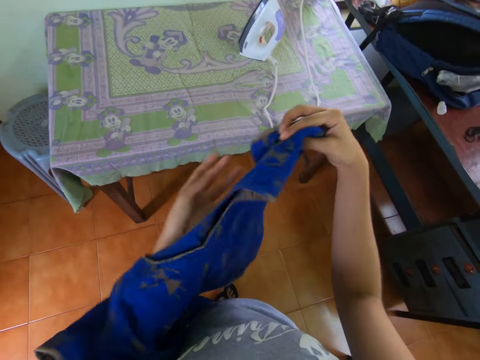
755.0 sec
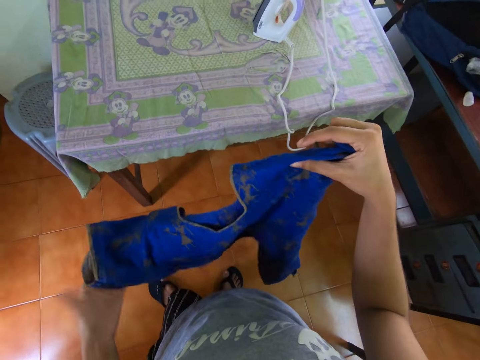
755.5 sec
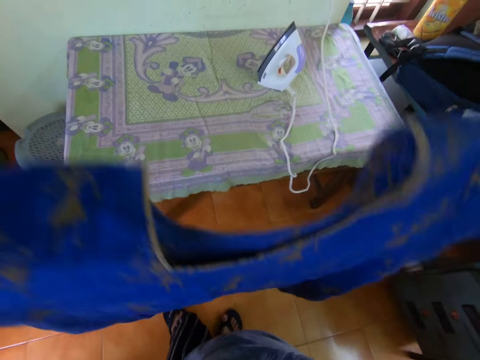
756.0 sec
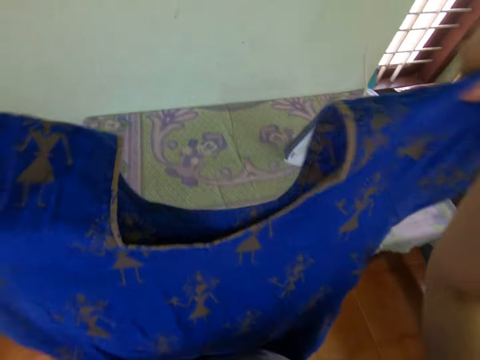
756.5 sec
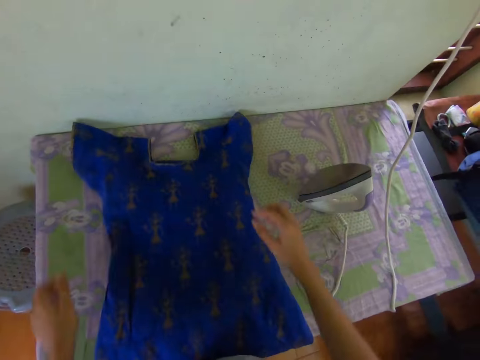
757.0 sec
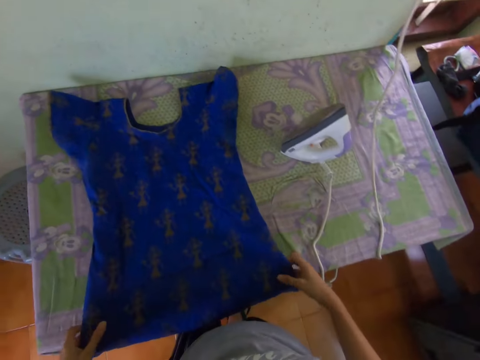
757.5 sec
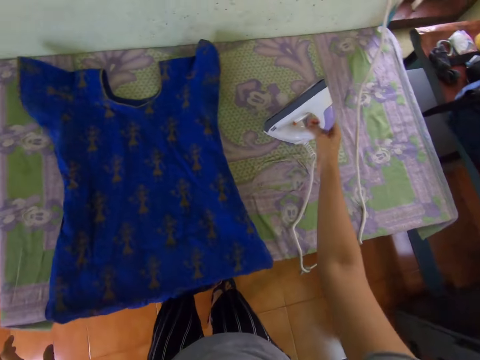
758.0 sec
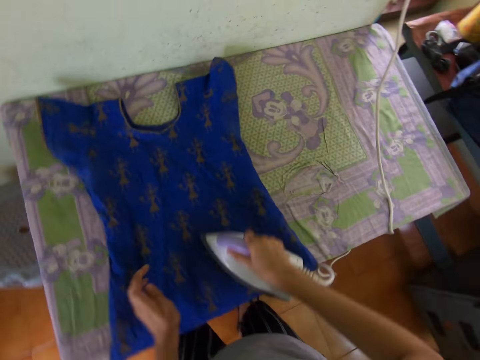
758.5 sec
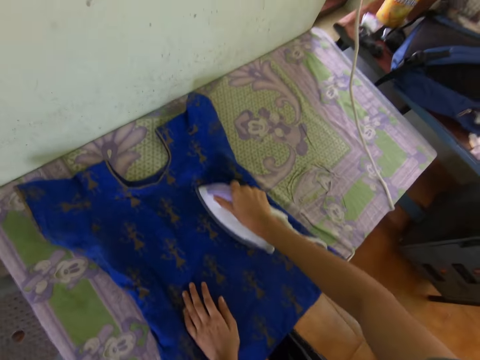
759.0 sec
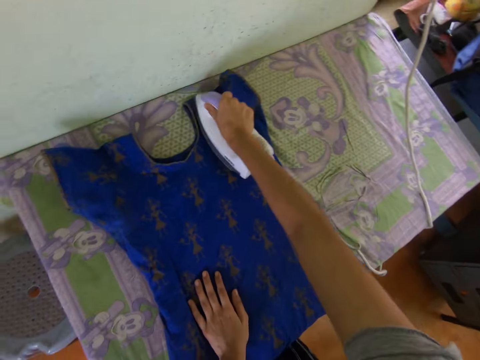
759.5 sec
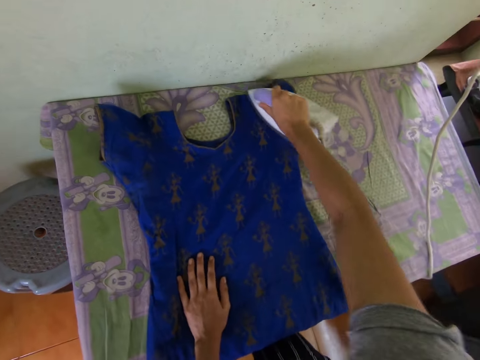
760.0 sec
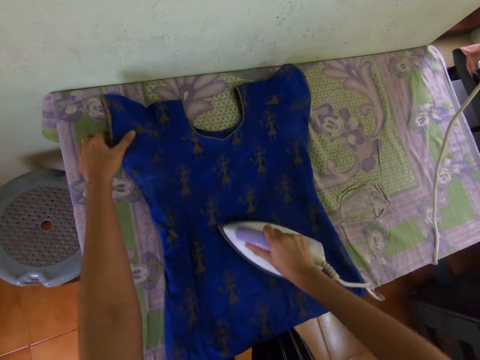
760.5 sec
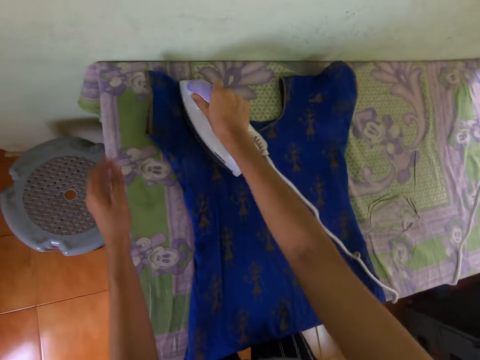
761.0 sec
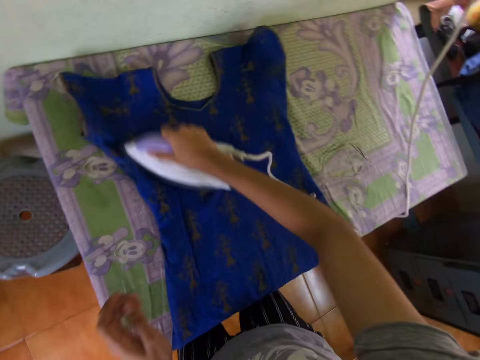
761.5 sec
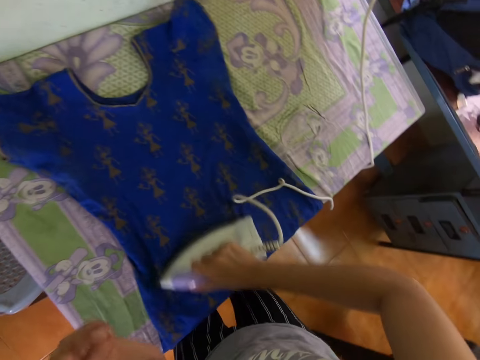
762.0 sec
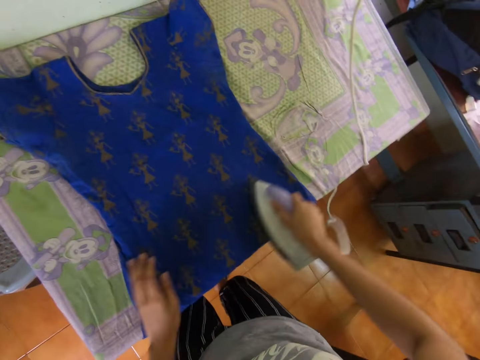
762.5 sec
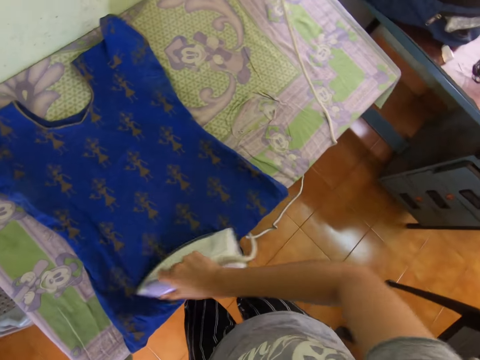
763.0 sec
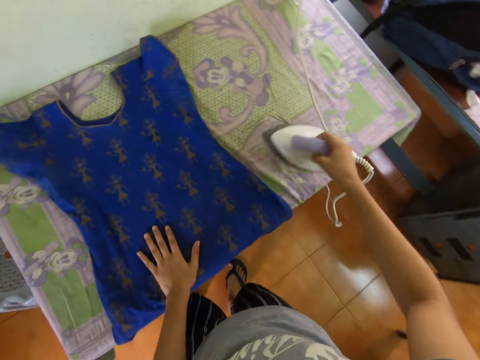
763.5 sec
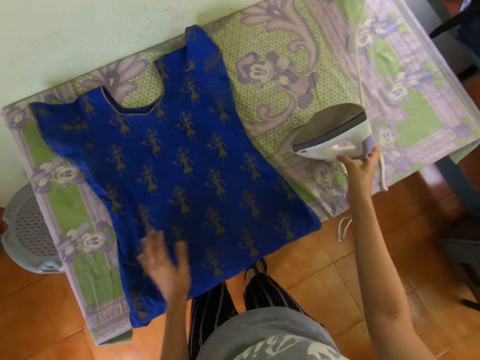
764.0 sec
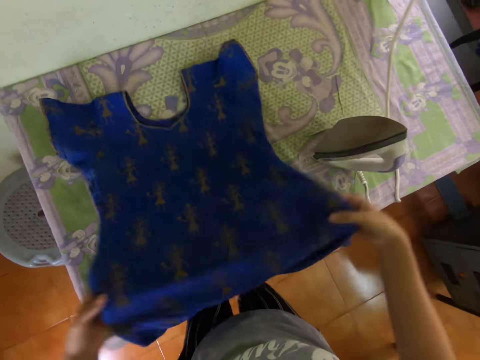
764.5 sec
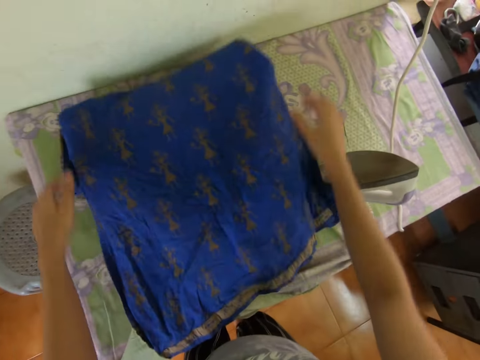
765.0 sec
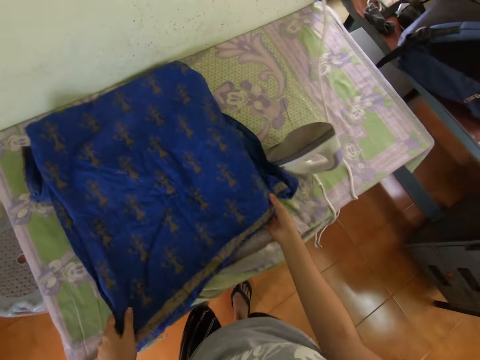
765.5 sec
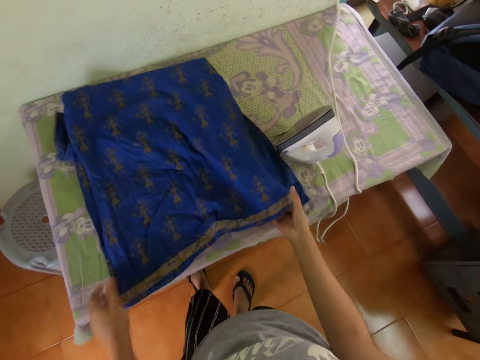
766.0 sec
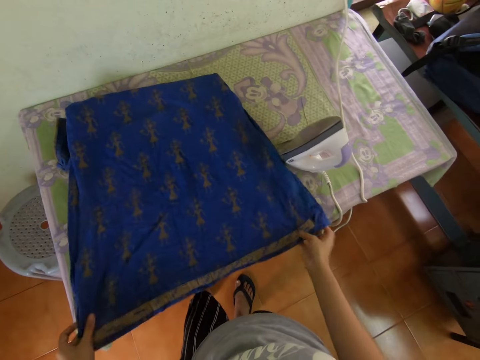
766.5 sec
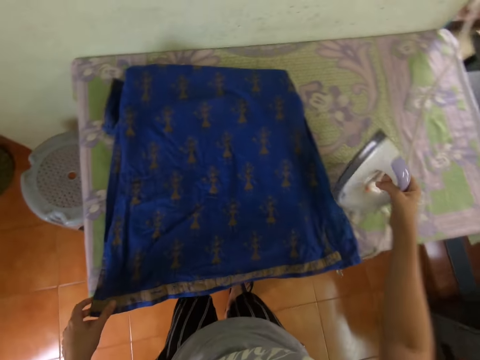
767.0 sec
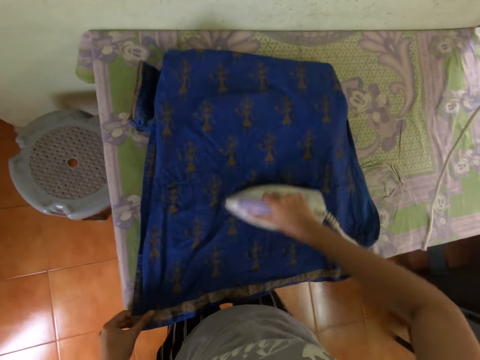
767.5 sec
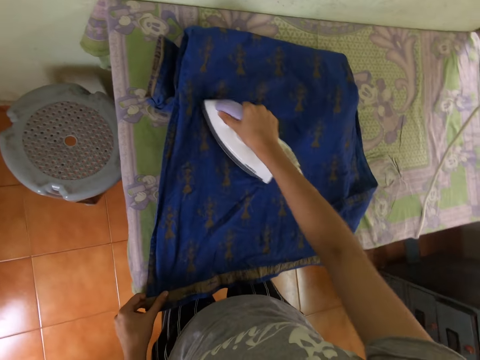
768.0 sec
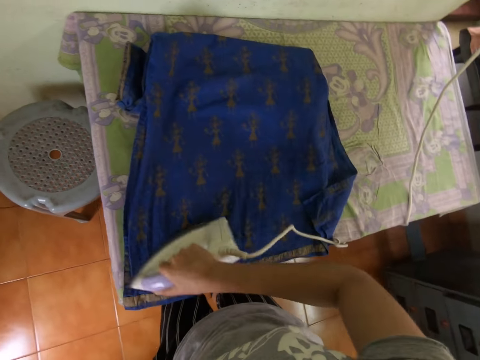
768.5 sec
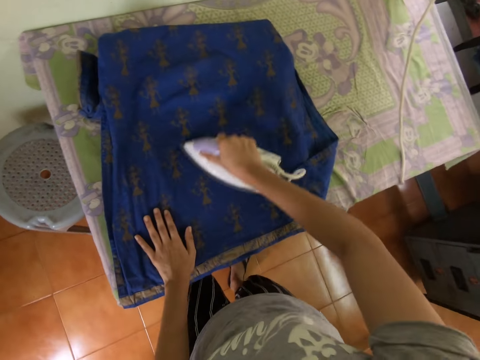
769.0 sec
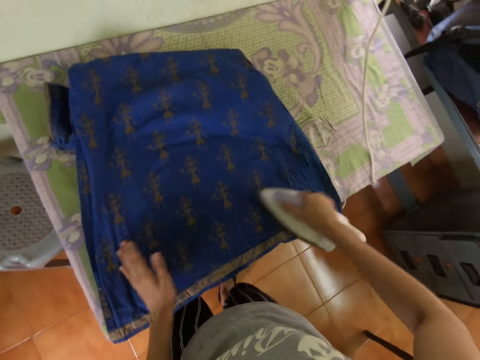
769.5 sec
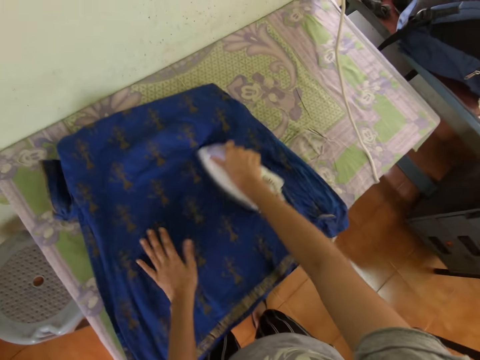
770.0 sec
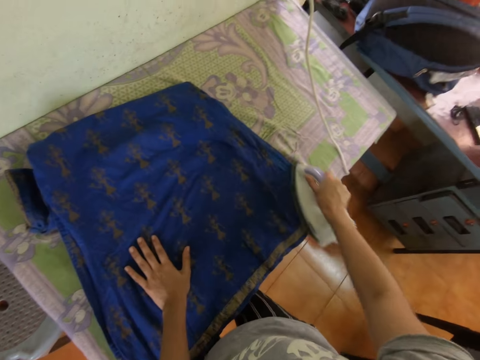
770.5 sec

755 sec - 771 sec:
The camera wearer looks at the dress. They place the dress on the table. They pick up the iron box and iron the dress. They place the iron box on the table. They adjust the dress on the table. They pick up the iron box and iron the dress.

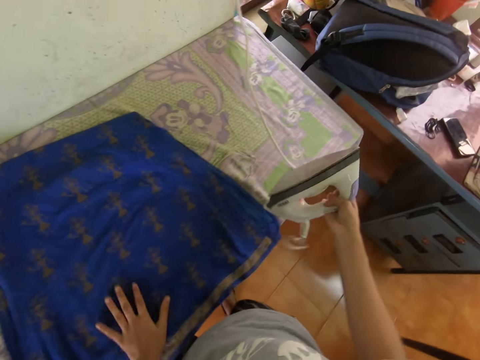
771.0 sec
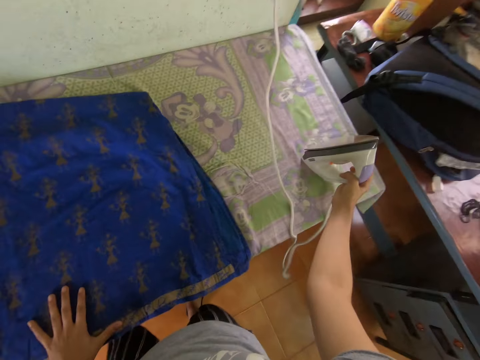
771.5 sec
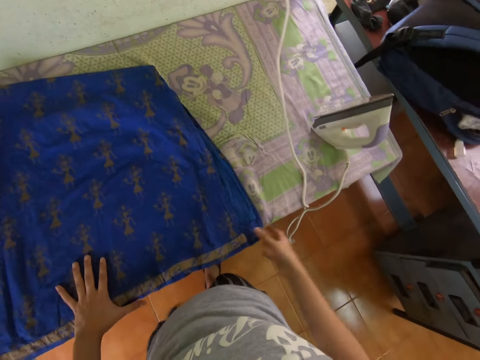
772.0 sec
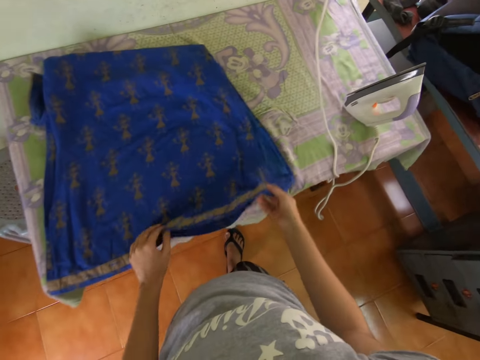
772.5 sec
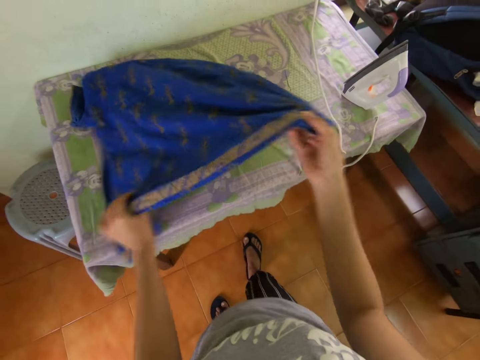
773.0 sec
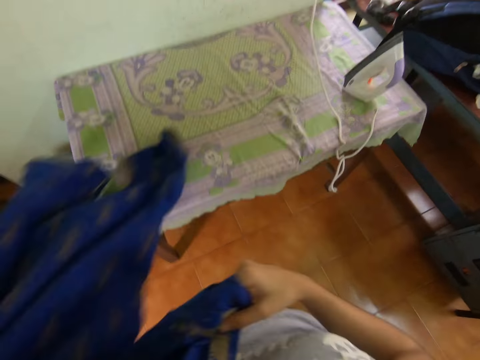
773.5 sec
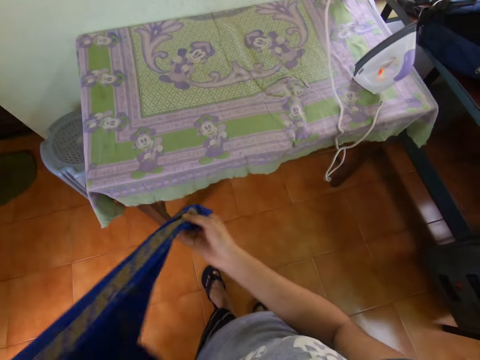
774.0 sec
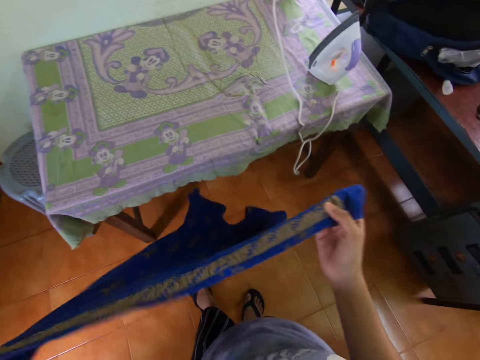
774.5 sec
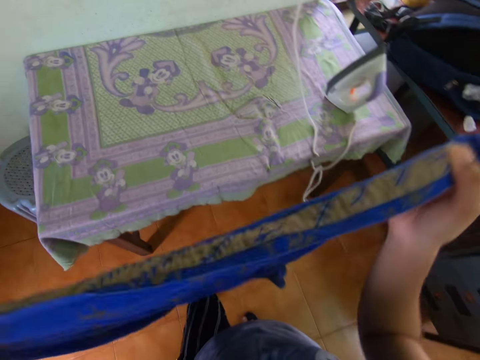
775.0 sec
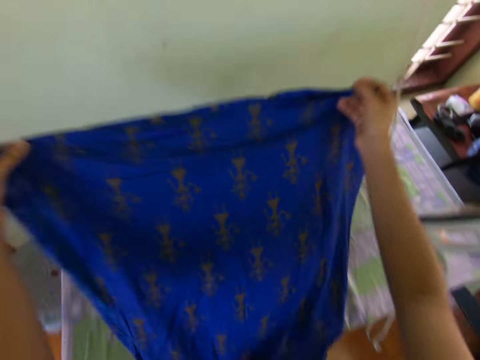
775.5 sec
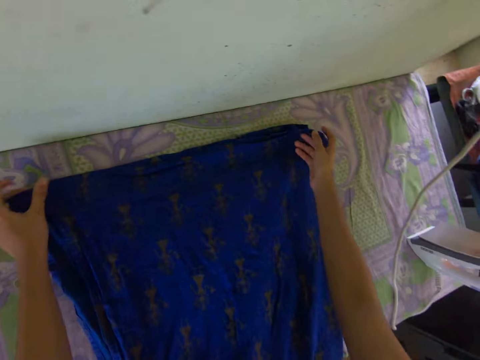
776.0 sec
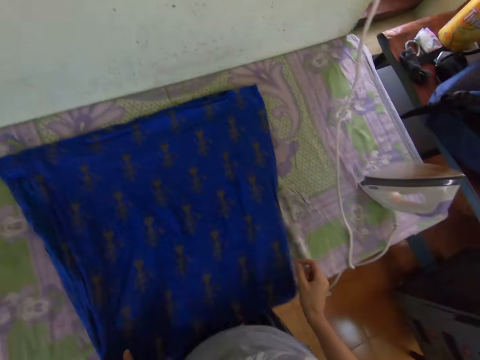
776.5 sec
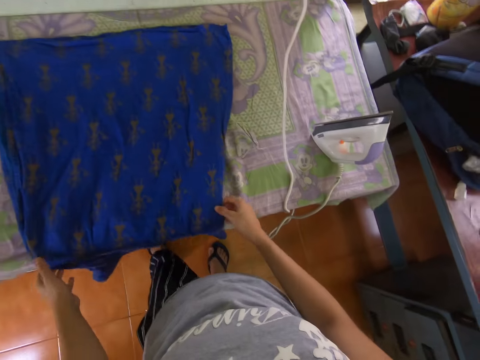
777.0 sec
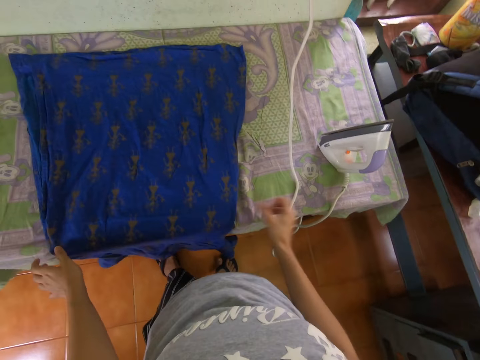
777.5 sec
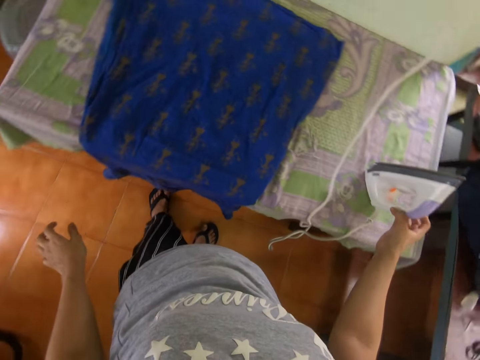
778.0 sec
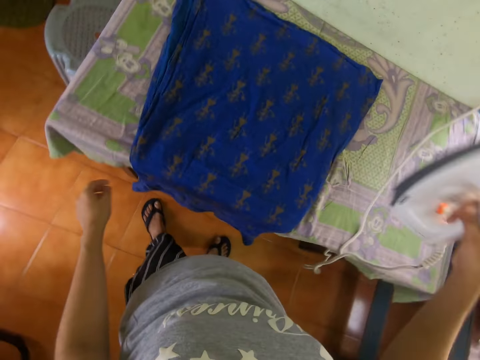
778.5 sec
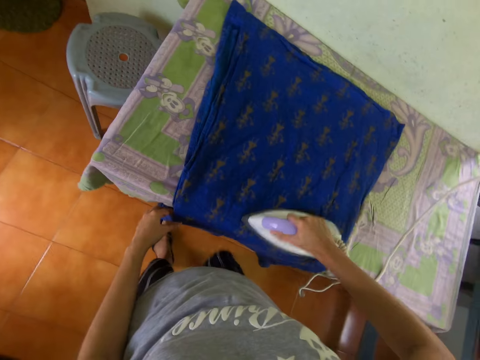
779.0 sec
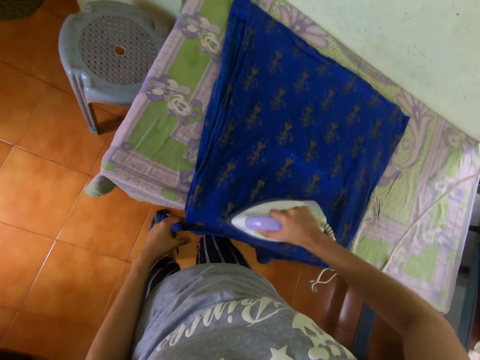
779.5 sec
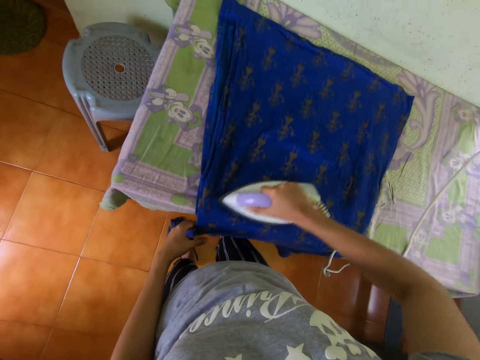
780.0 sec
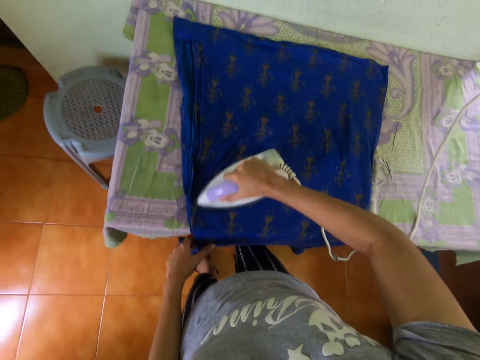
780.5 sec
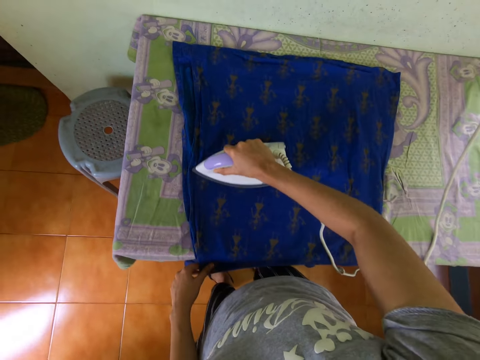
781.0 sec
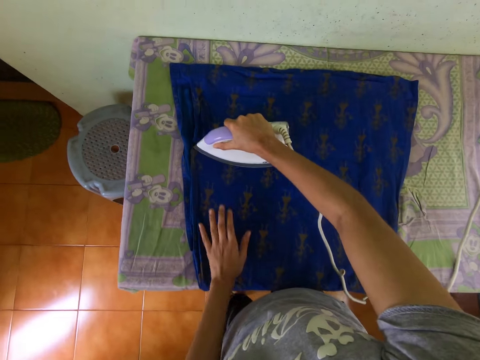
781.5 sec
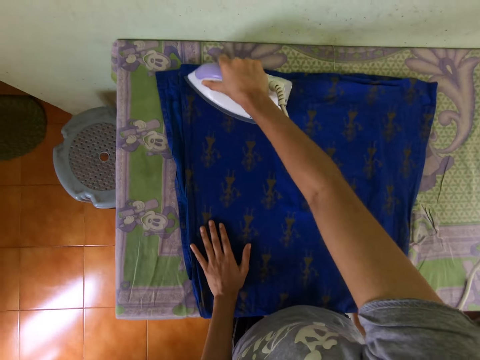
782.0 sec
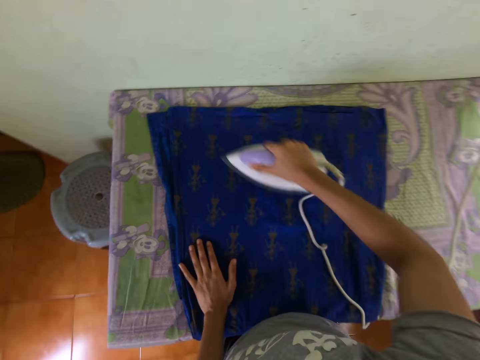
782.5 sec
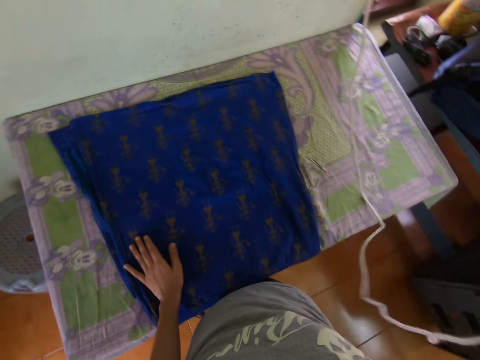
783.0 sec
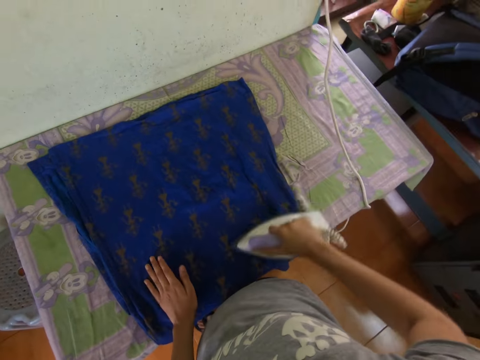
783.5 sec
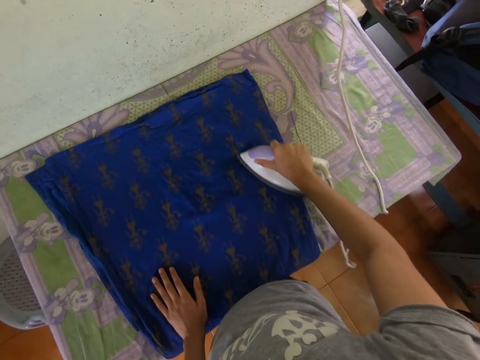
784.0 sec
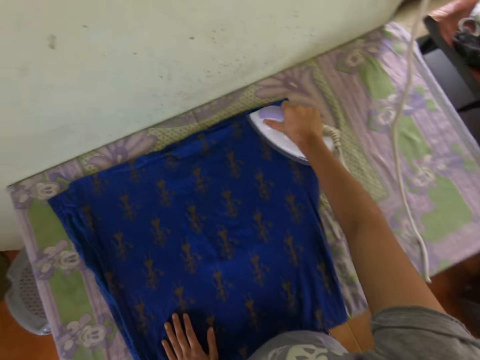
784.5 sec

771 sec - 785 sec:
The camera wearer places the iron box on the table. They adjust the dress on the table. They place the dress on the table. They pick up the iron box and iron the dress.
